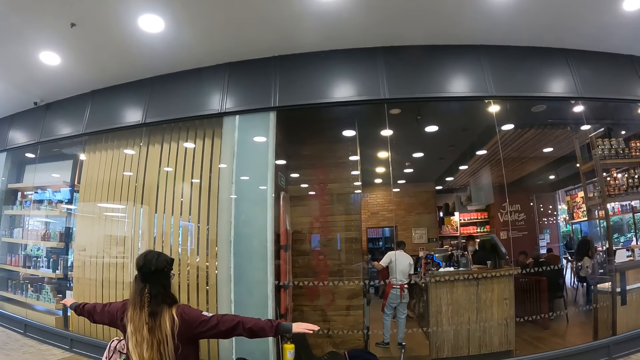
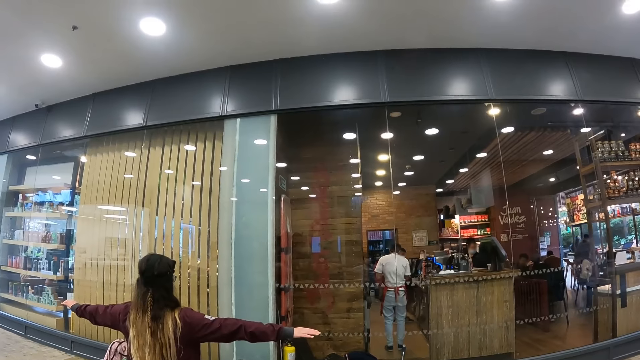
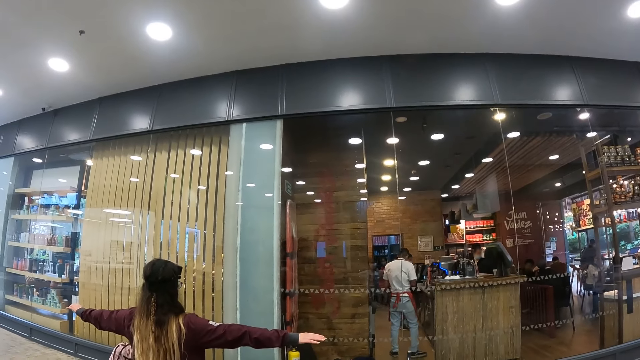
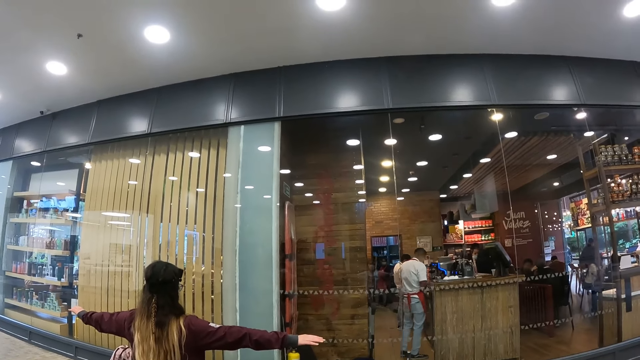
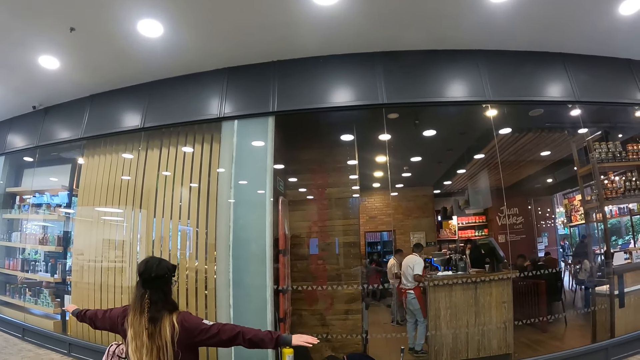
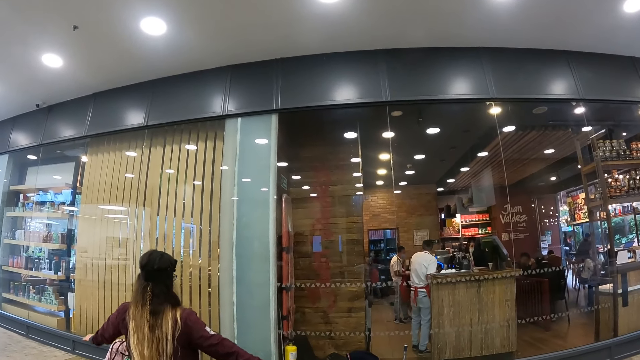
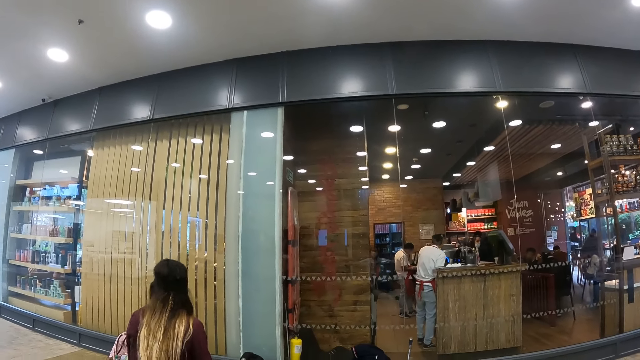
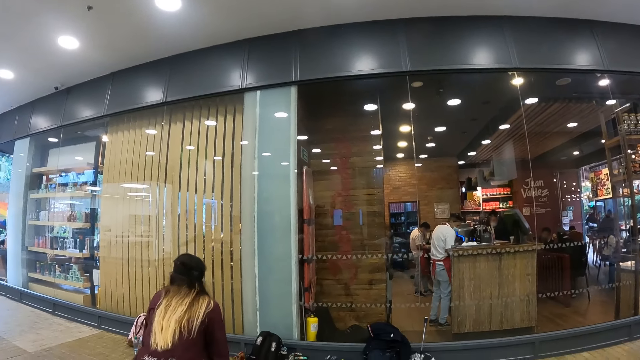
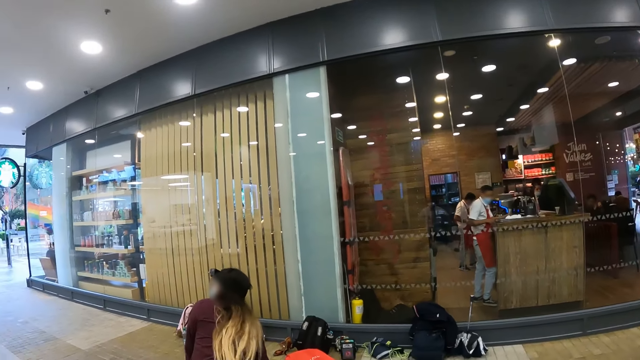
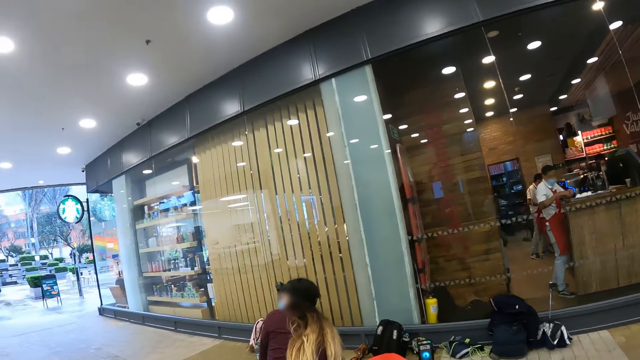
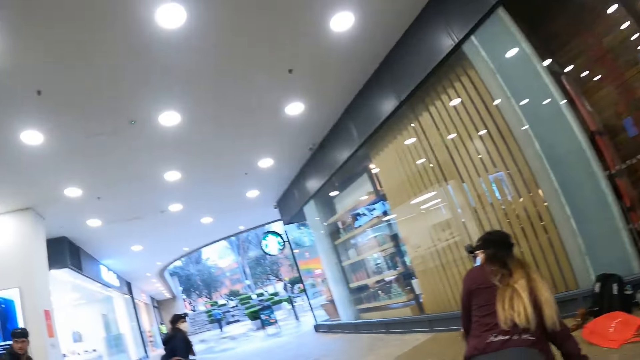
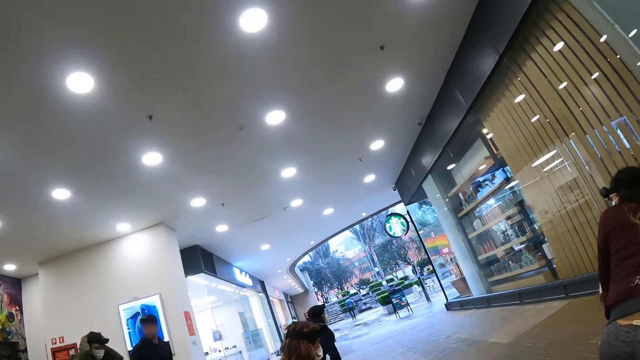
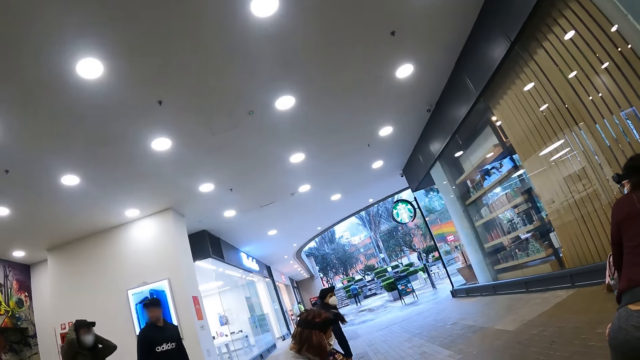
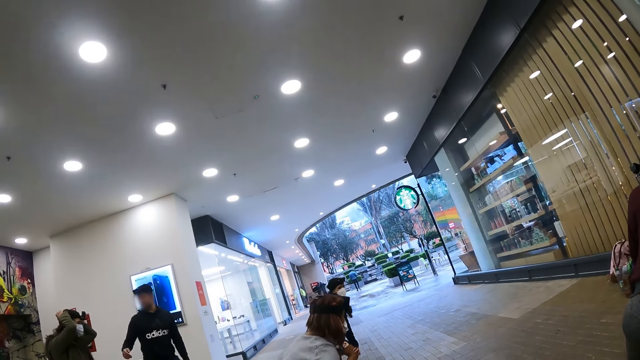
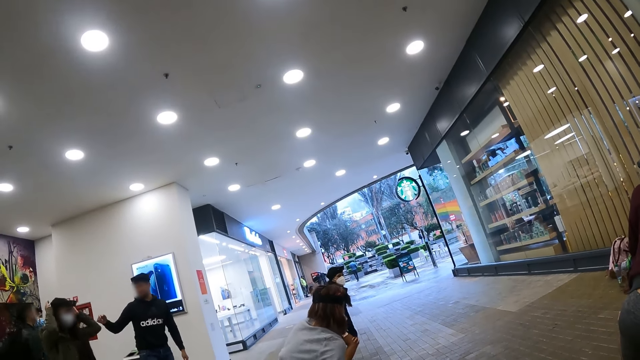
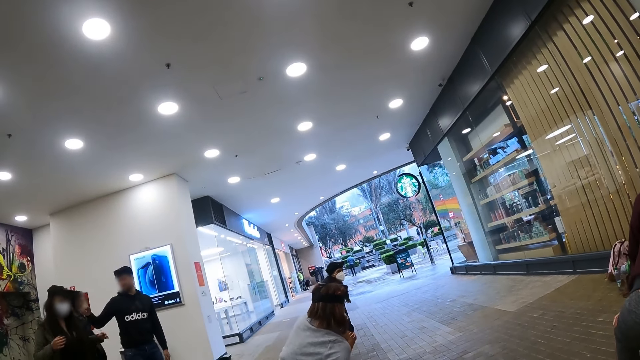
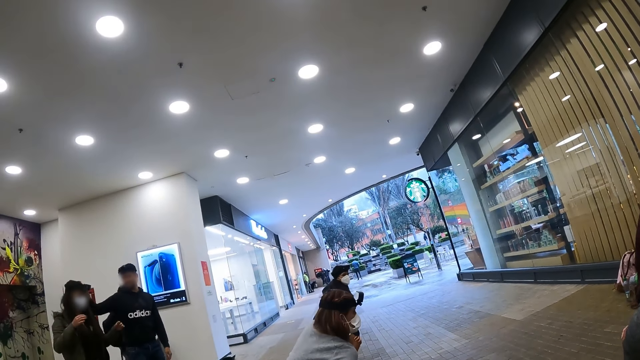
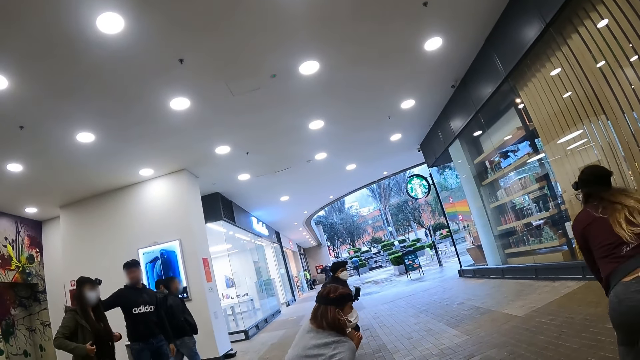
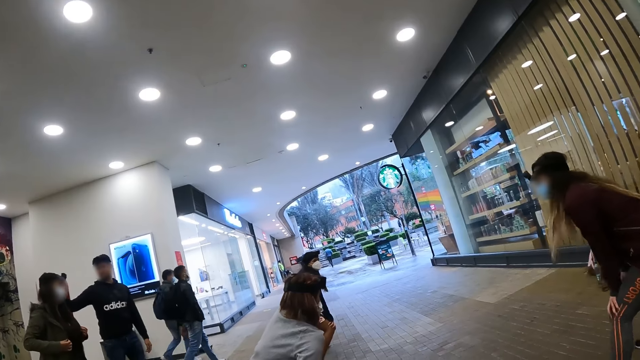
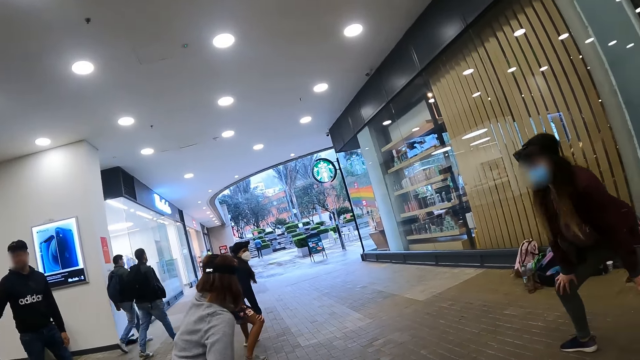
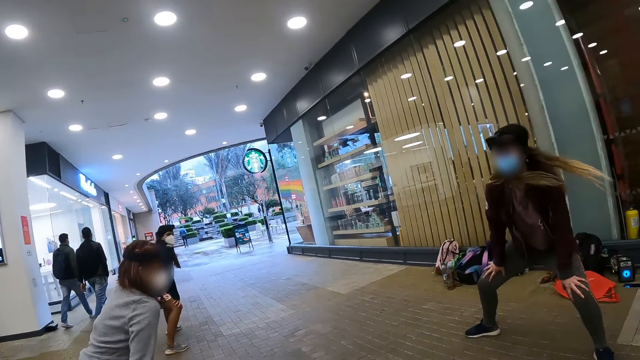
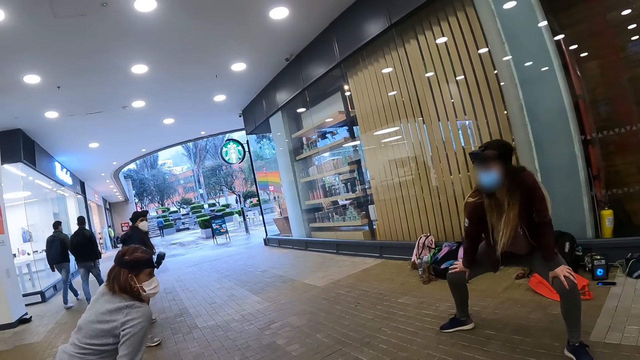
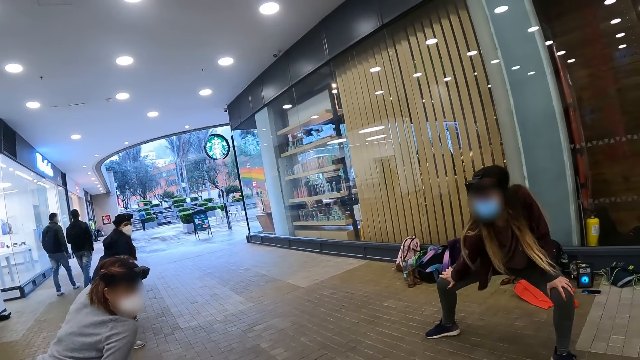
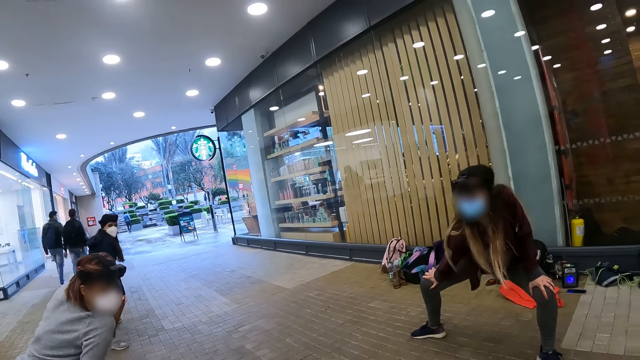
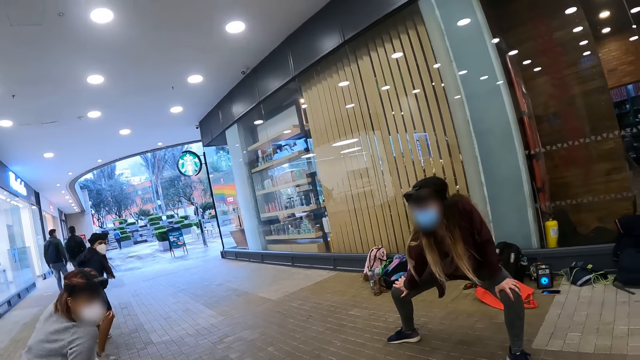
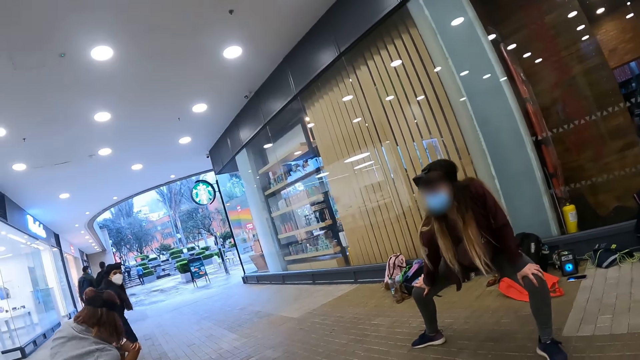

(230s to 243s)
The camera wearer looks around the room. A woman turns around. A man holds another woman's camera. The first woman stretches her hands and legs.

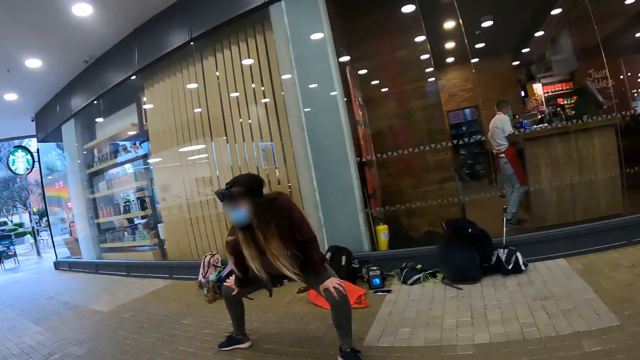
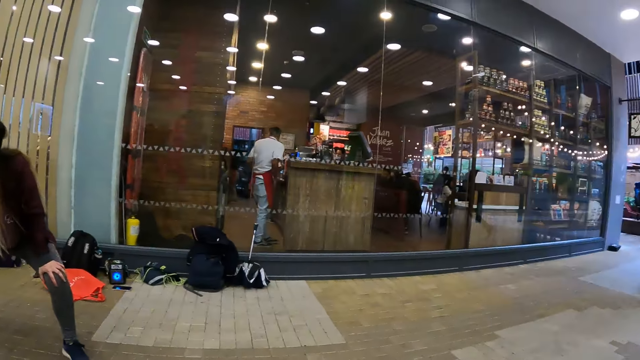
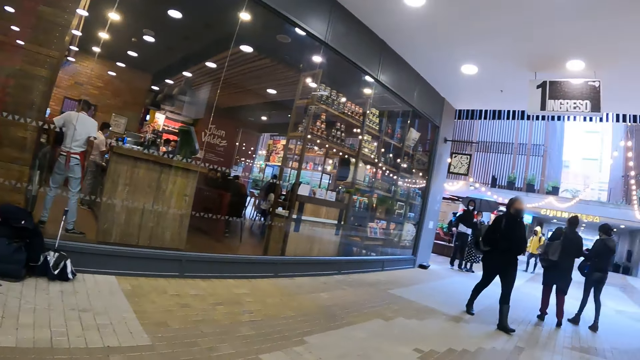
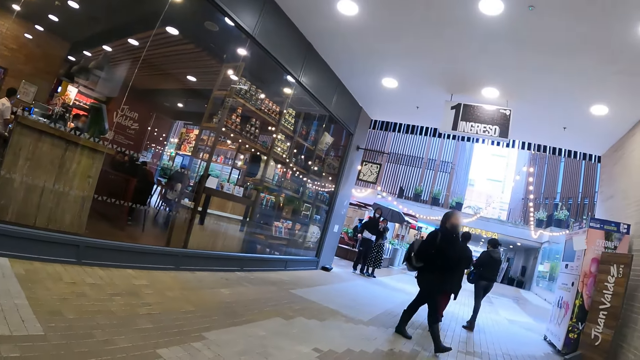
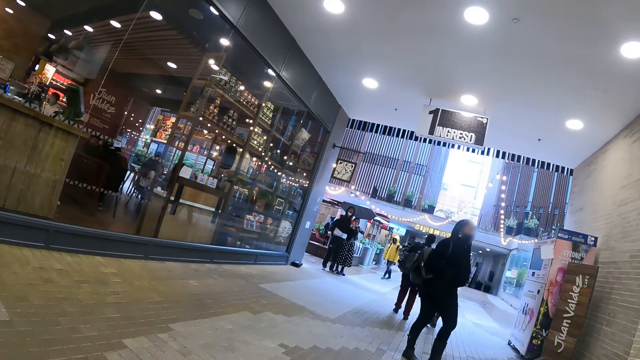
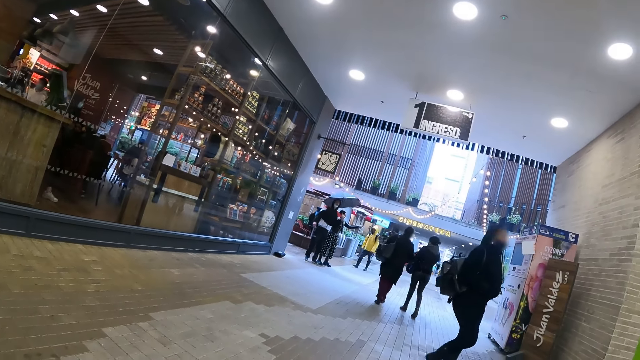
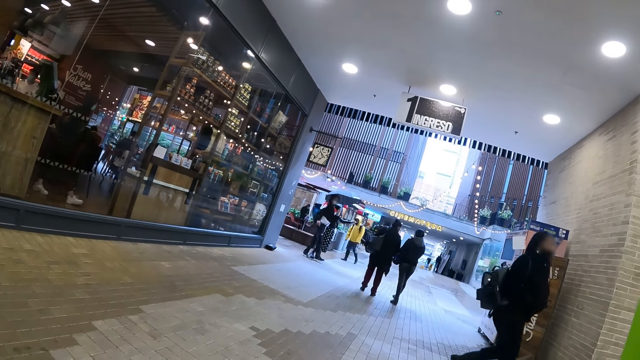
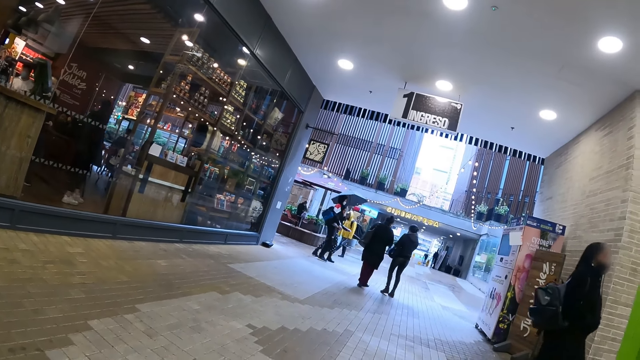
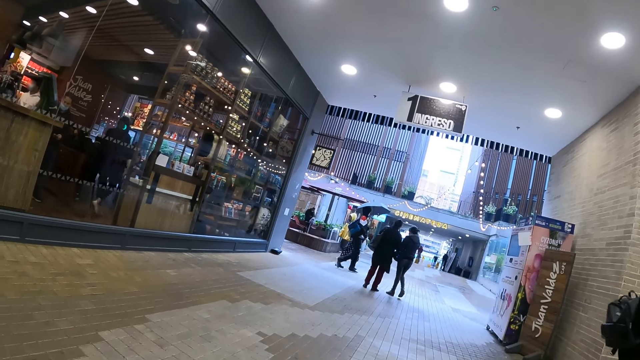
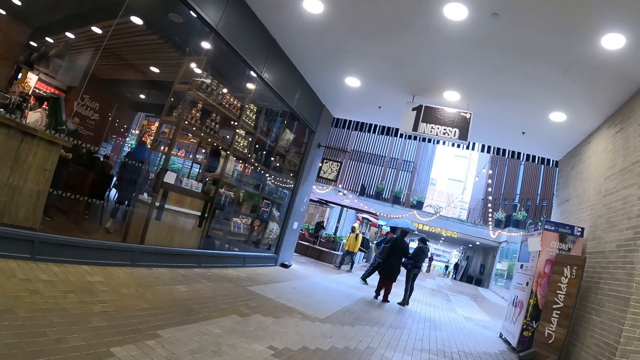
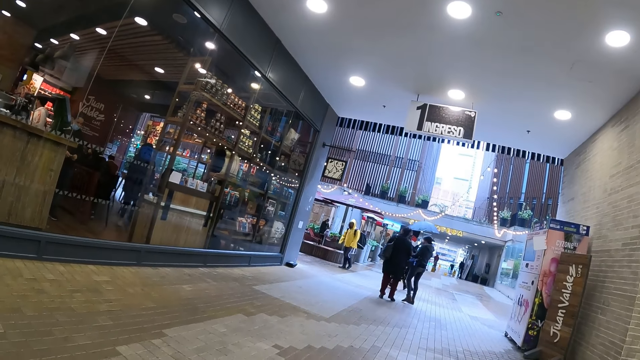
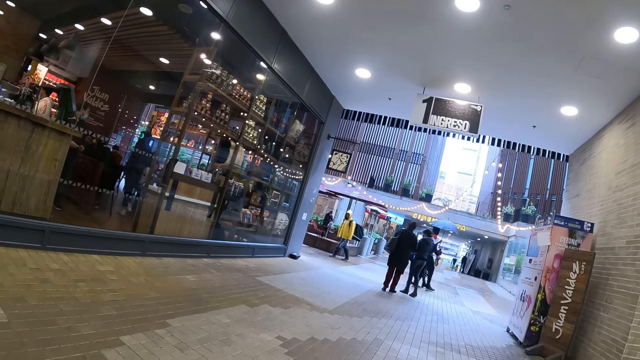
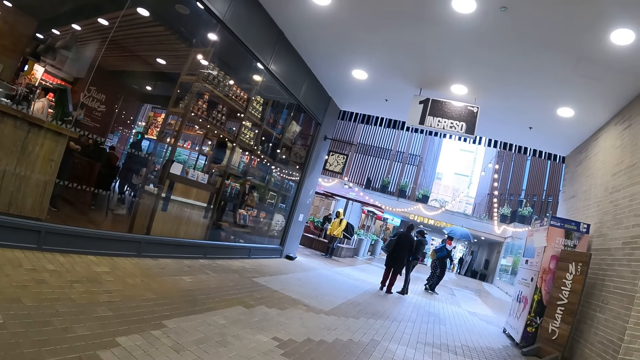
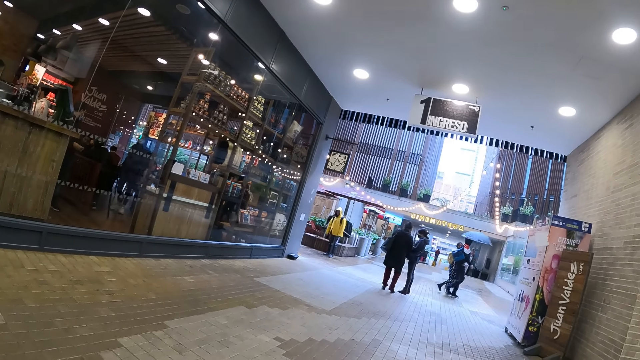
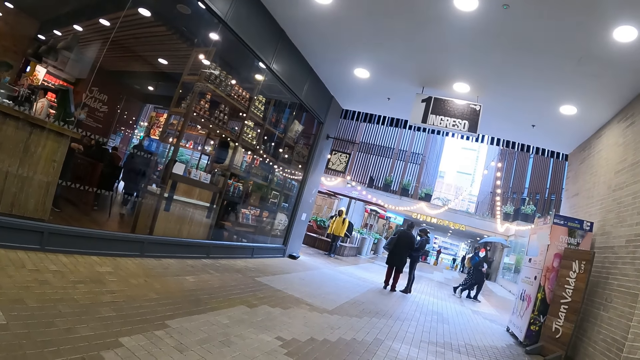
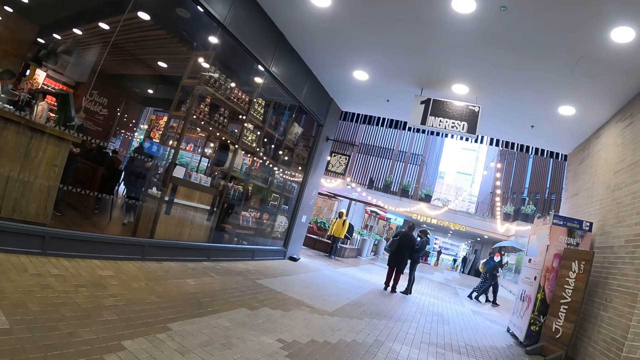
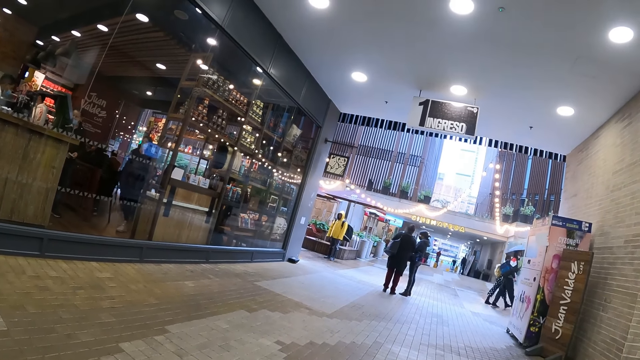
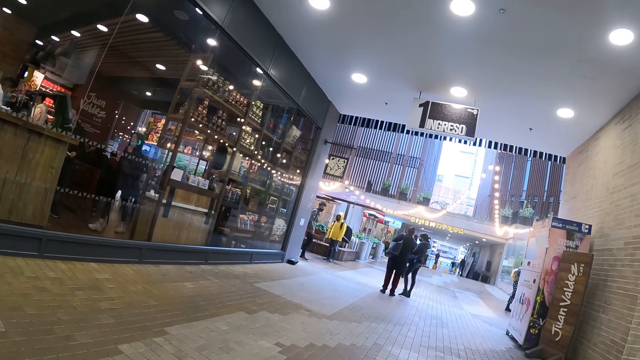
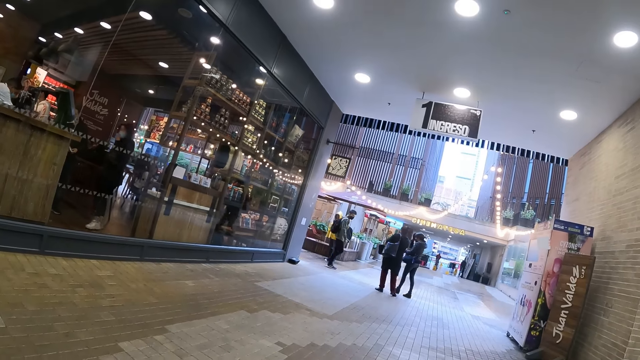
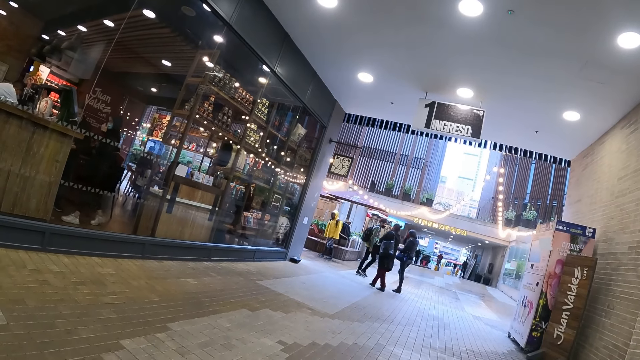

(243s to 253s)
The camera wearer looks at the other side.
